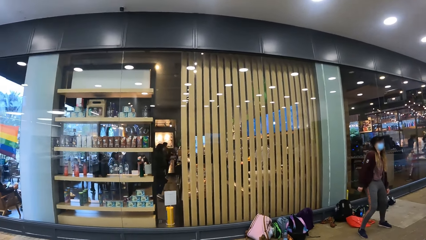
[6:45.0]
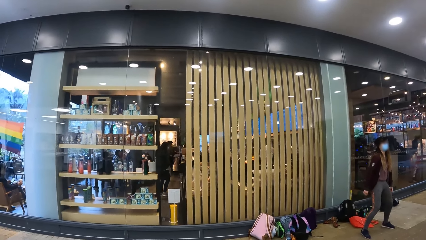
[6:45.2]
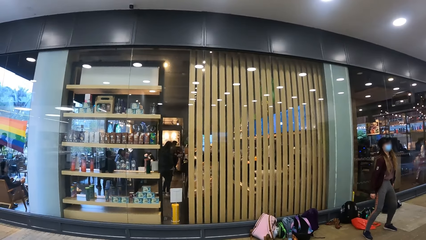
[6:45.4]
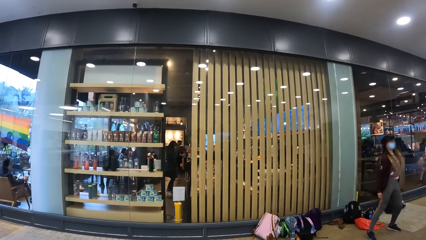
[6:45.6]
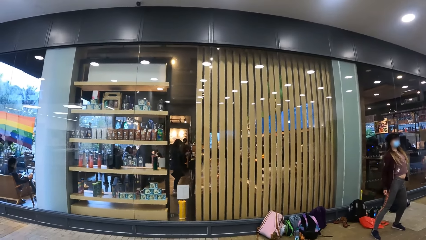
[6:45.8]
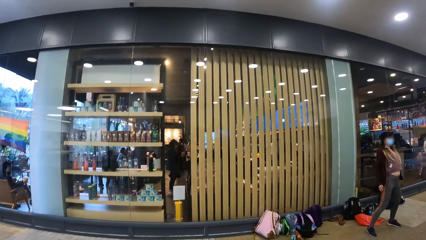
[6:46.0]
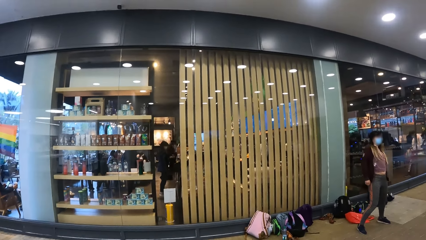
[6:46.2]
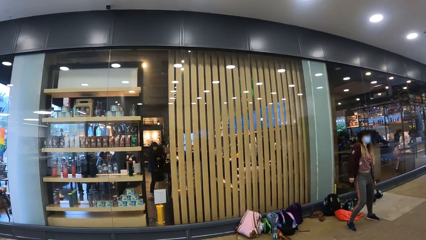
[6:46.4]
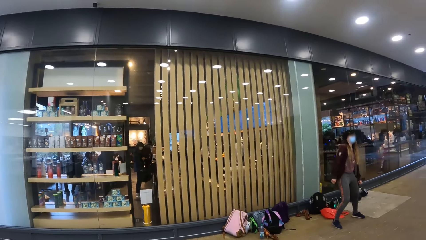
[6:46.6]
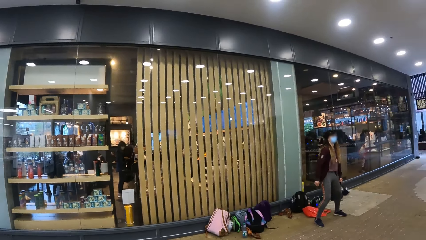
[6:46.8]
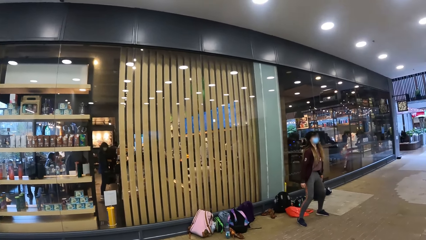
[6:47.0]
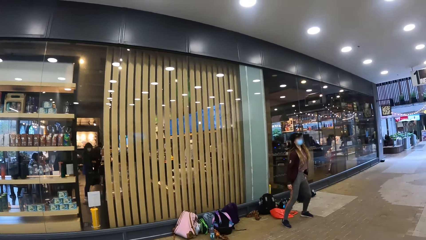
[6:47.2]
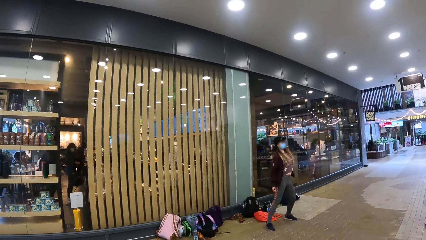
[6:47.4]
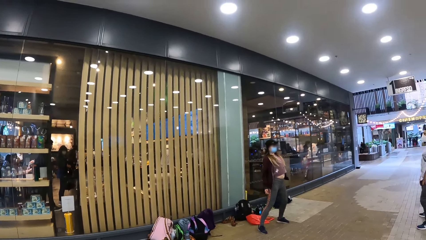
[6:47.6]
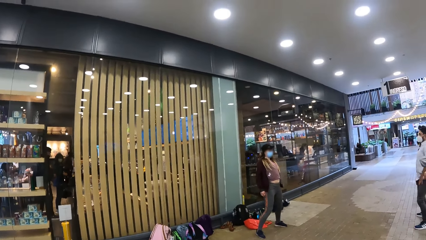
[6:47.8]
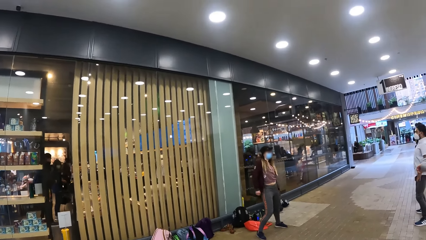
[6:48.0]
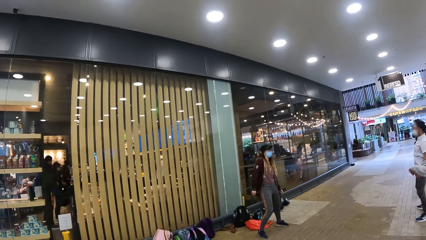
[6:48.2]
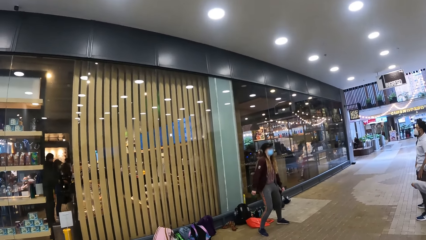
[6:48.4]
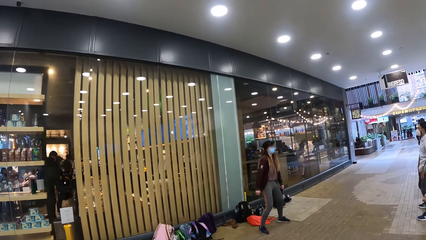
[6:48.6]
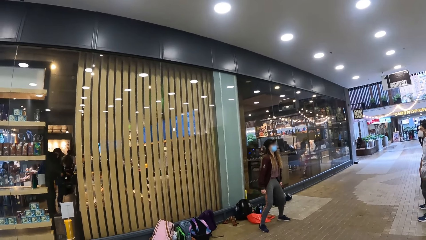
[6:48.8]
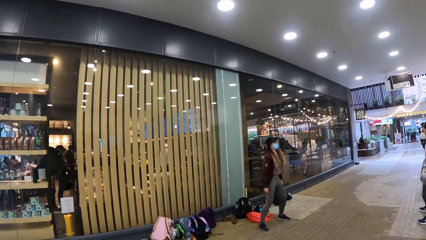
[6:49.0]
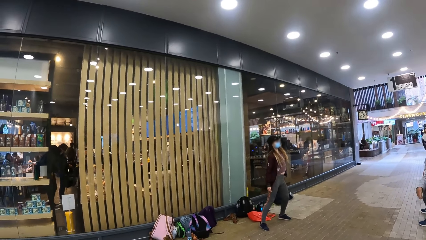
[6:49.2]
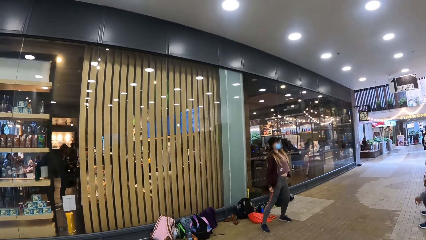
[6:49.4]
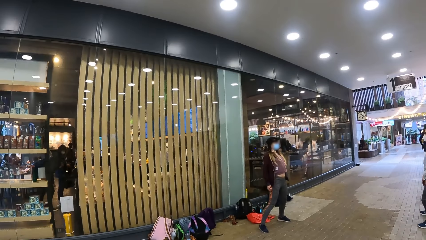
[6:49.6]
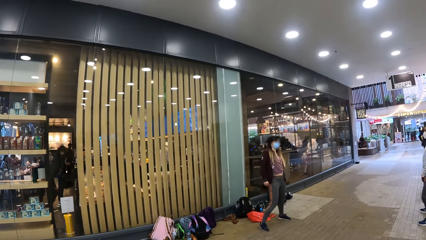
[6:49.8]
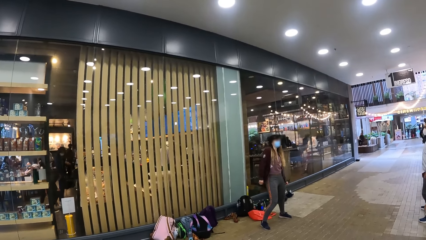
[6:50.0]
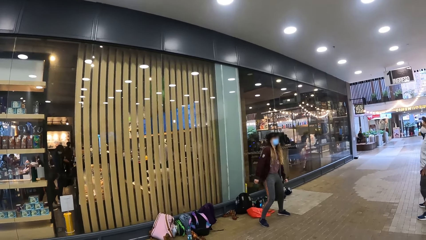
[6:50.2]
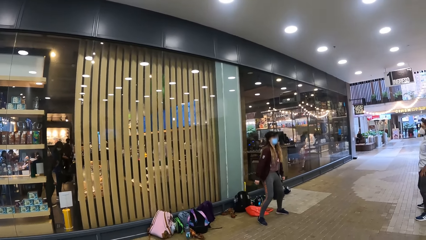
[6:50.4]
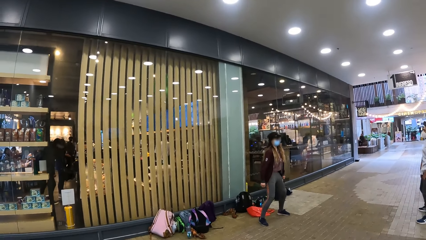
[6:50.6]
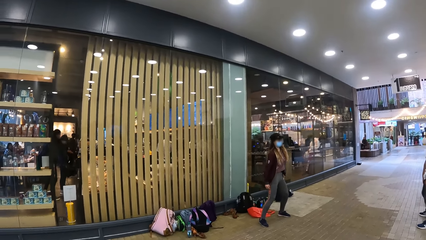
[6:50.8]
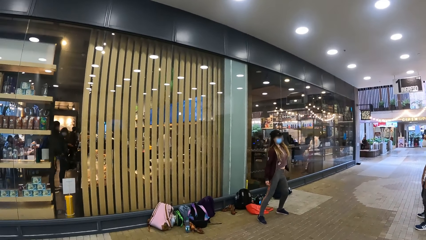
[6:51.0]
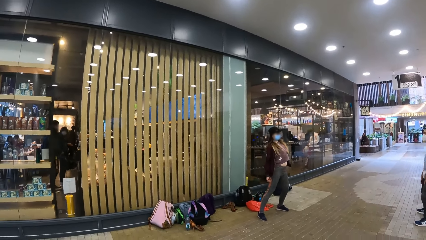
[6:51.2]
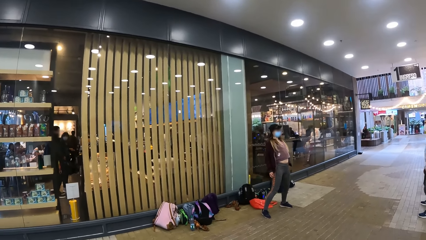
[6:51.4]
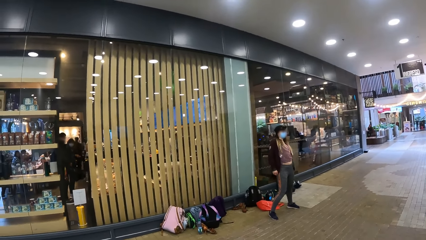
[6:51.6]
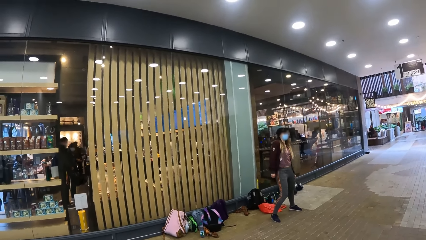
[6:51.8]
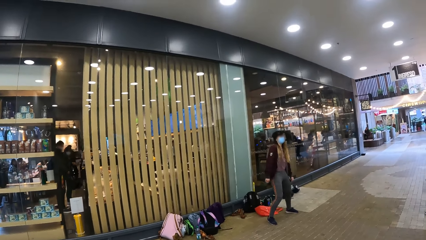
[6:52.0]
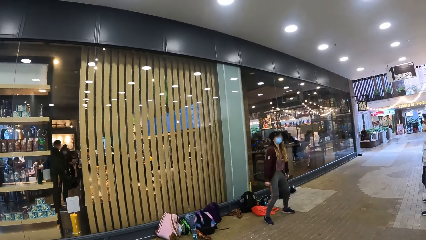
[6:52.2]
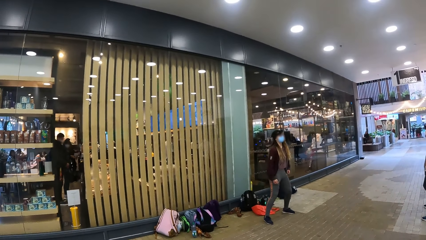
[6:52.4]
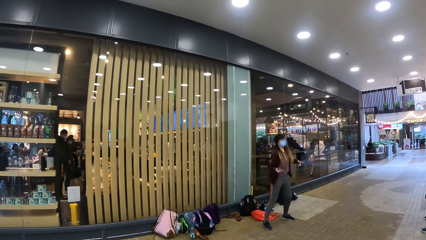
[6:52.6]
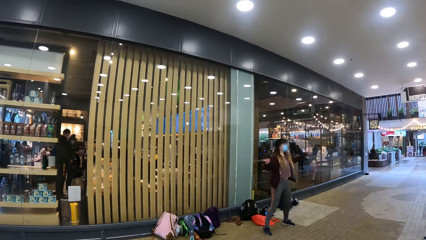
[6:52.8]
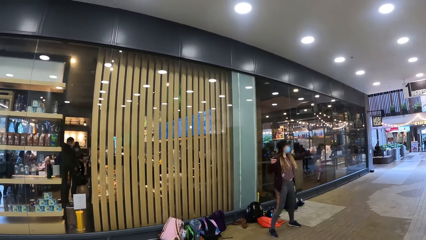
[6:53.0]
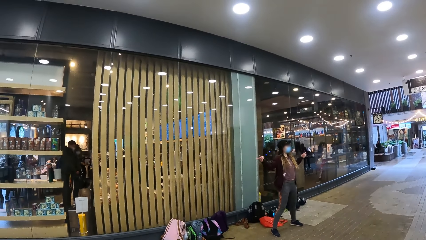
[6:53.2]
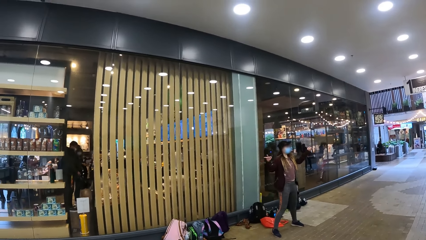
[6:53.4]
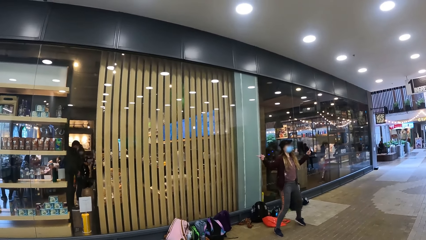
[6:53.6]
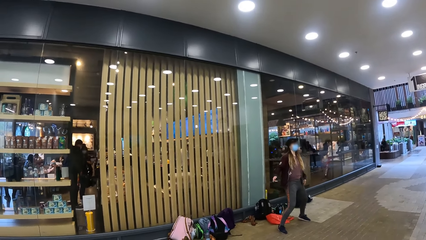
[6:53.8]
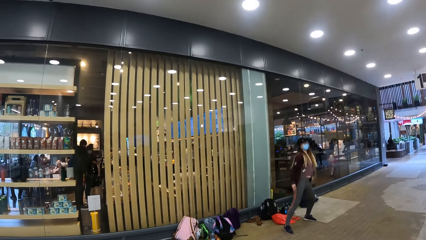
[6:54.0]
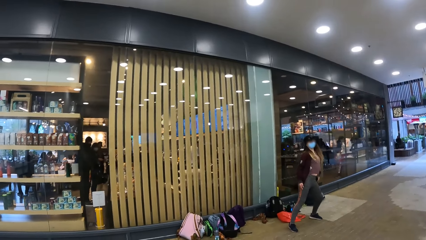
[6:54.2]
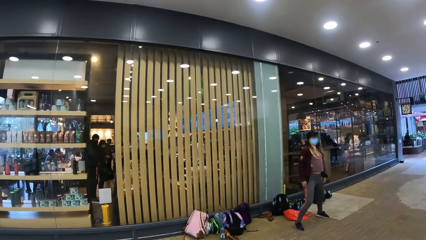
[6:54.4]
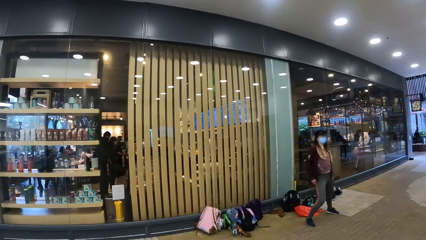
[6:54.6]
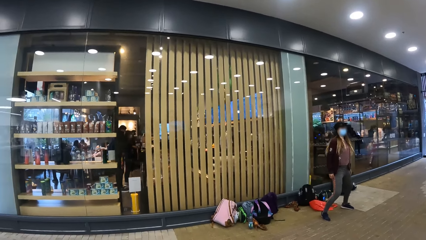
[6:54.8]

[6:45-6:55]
A person dances. The camera wearer dances.

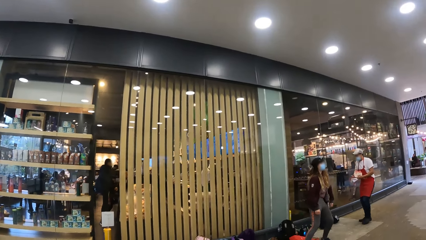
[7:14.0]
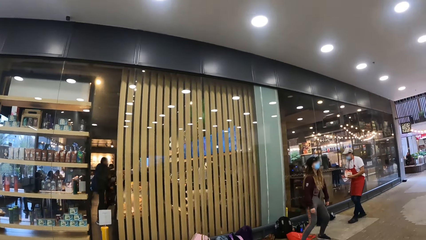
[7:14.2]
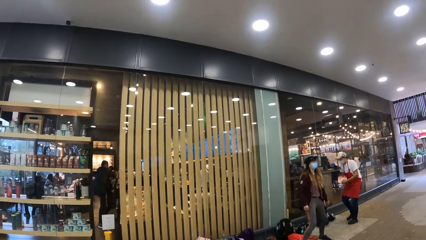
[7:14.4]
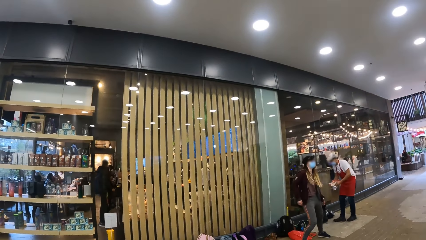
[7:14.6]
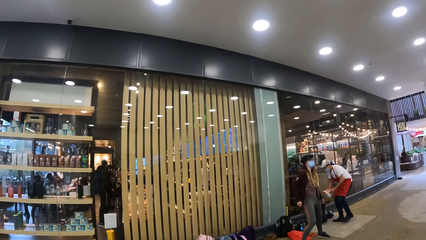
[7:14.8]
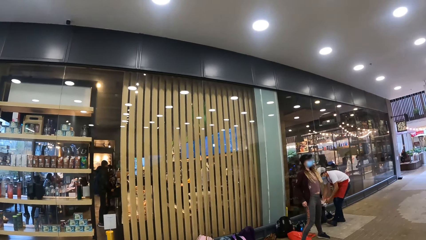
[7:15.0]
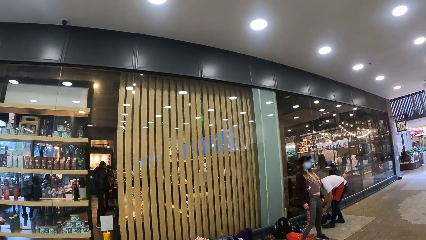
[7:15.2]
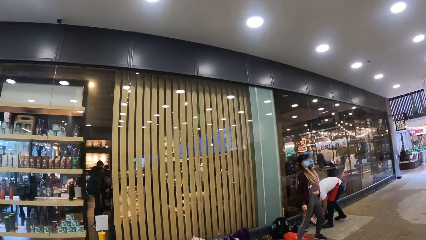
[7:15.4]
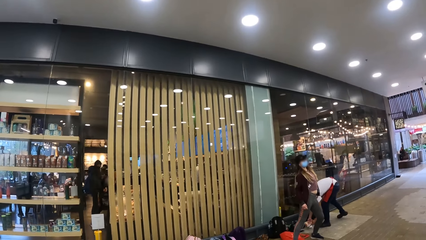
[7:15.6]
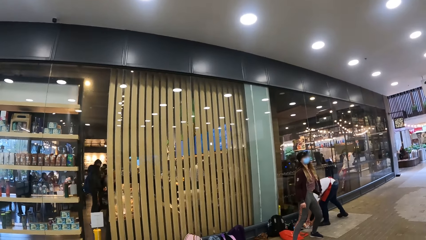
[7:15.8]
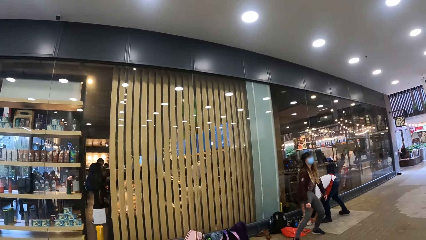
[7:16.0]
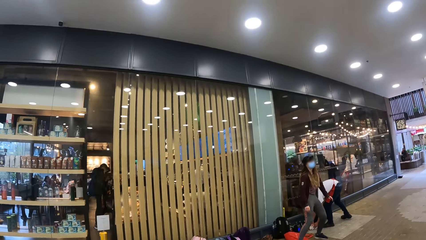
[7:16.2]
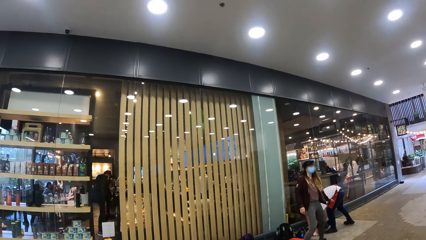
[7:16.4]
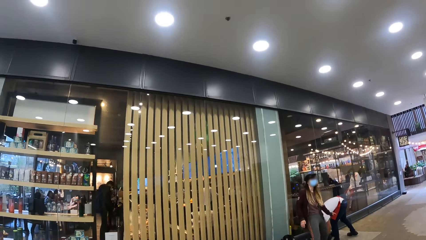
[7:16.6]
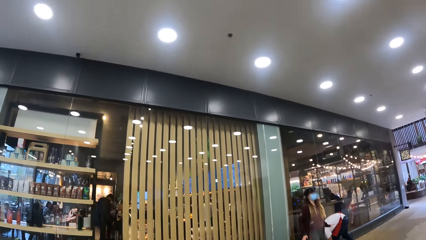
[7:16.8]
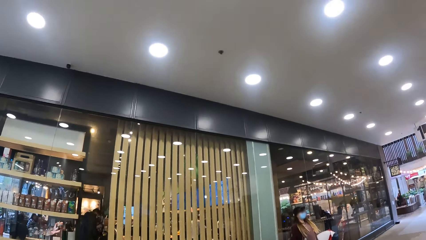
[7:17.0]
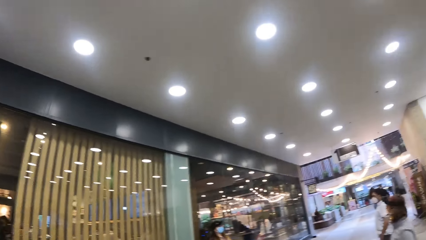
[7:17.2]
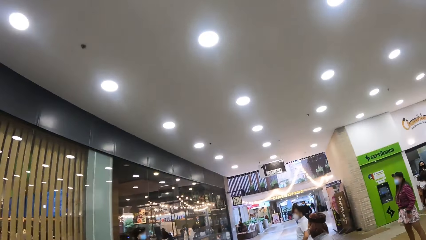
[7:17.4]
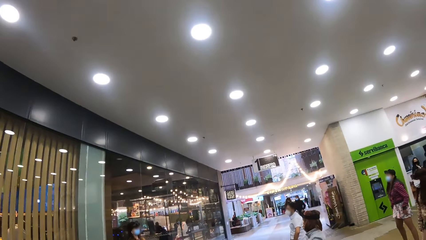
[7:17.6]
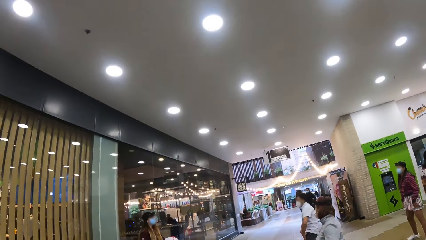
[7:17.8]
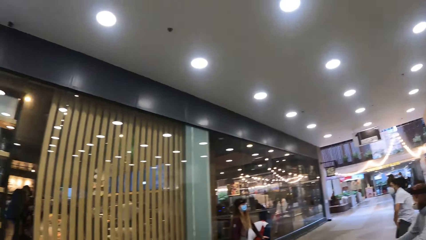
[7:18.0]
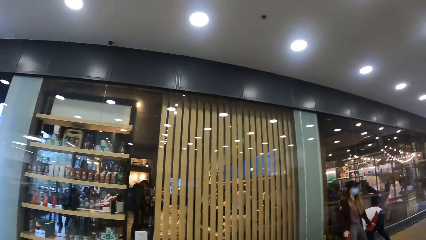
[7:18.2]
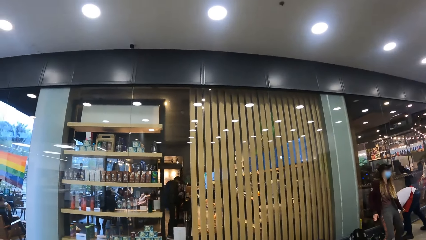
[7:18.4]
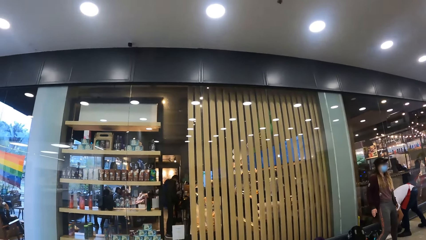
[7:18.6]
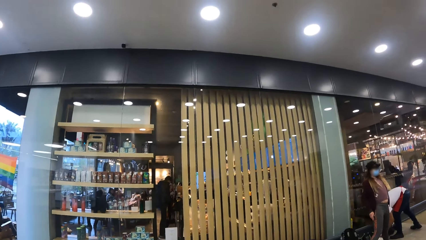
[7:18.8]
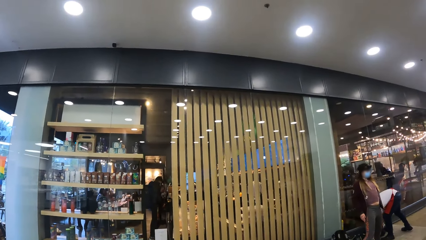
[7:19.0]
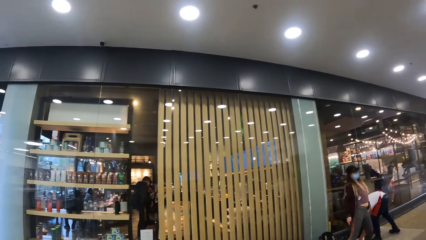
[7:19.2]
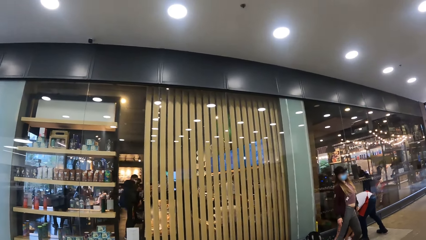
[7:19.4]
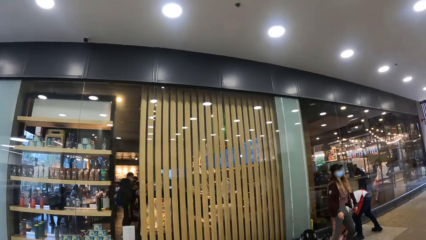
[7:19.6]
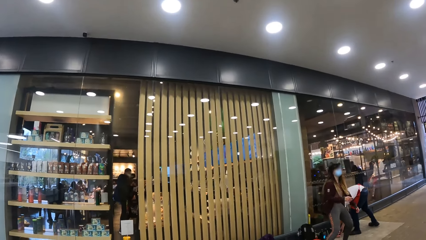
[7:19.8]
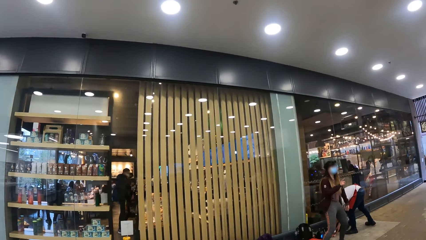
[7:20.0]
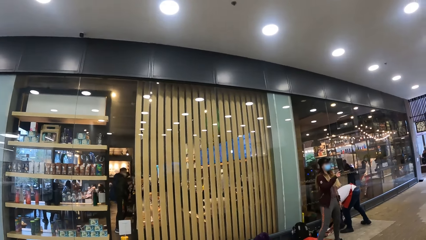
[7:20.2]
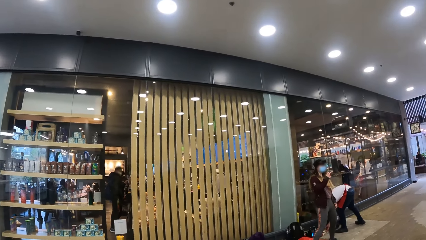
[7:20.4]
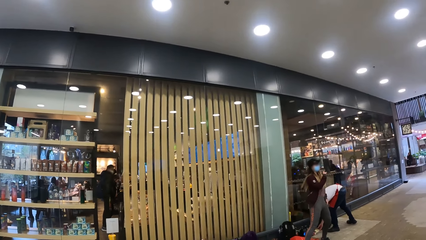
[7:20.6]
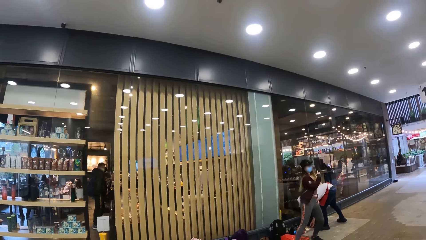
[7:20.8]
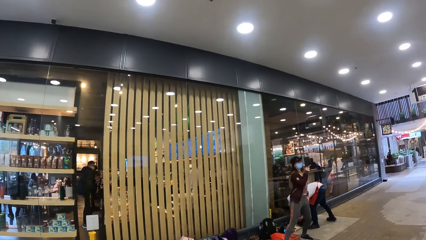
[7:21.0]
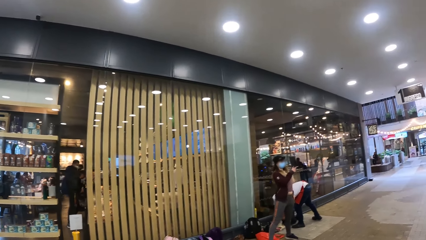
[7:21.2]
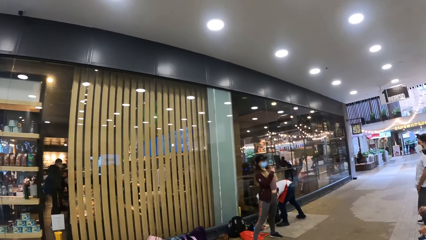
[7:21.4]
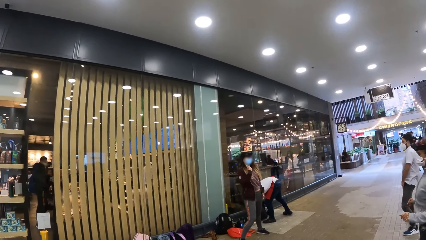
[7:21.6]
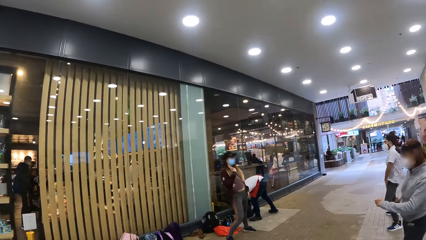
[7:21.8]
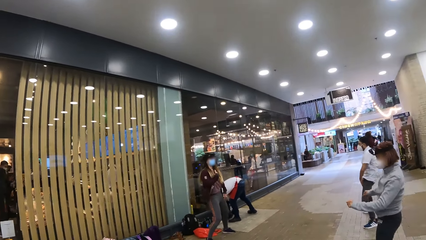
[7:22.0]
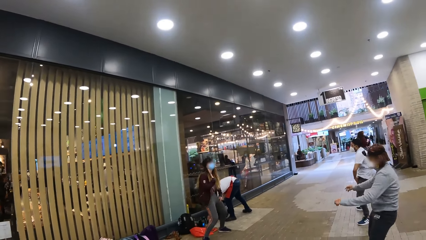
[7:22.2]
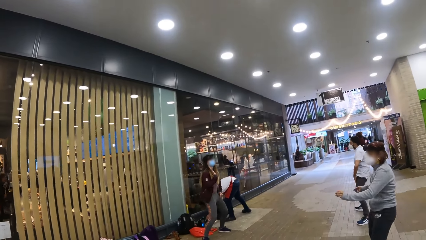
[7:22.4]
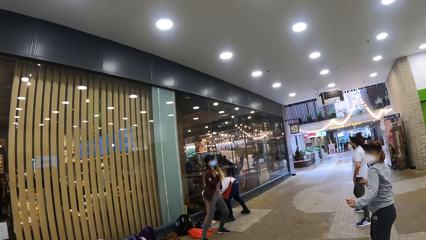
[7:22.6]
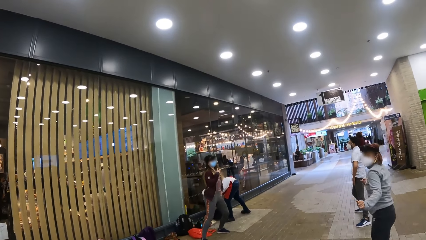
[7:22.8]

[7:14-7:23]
A waiter drops some snacks on the ground. A person dances. The camera wearer looks around at others. The person dances.
